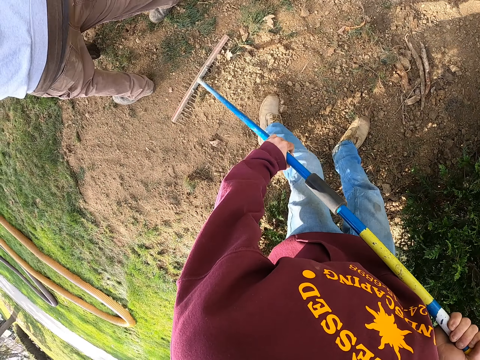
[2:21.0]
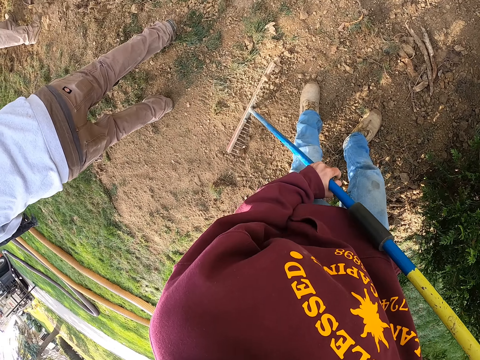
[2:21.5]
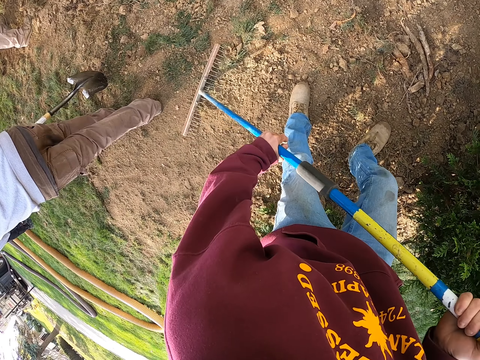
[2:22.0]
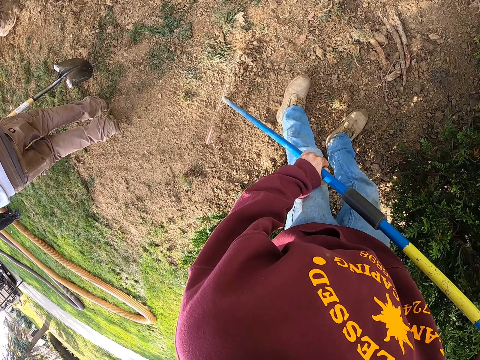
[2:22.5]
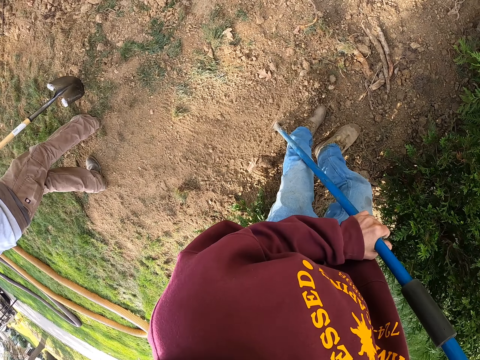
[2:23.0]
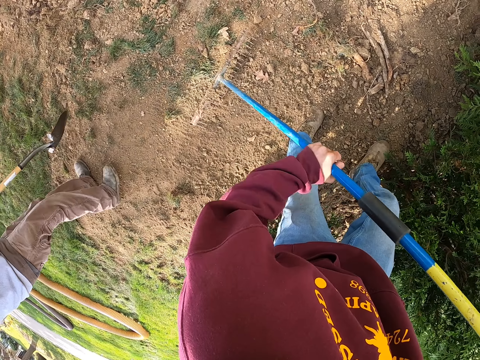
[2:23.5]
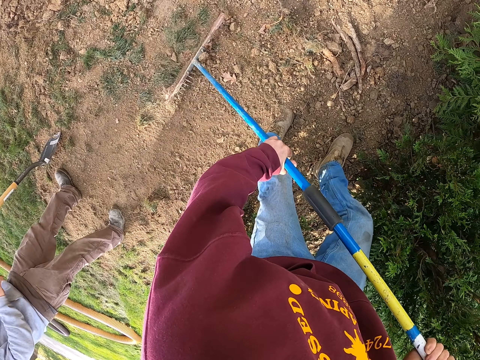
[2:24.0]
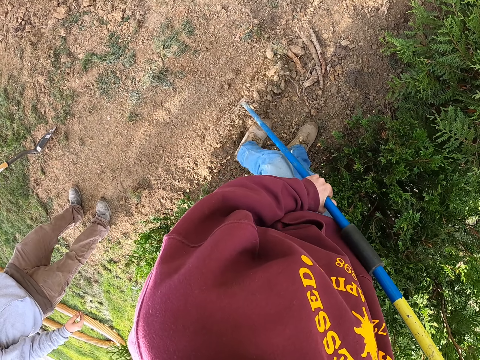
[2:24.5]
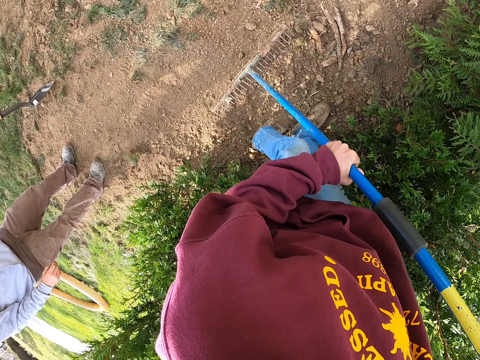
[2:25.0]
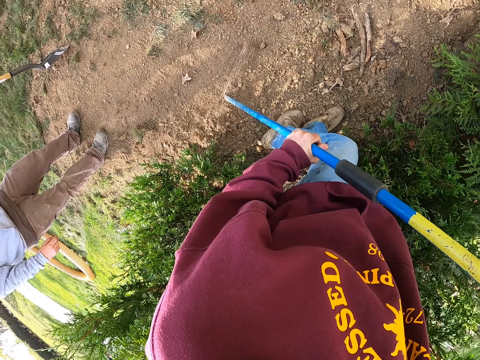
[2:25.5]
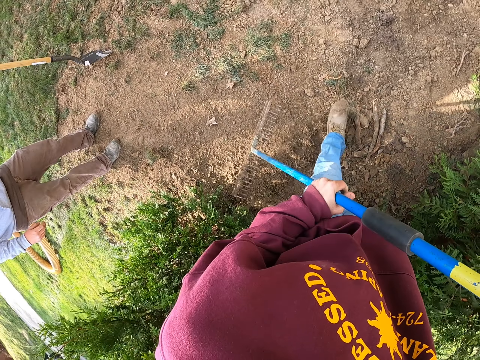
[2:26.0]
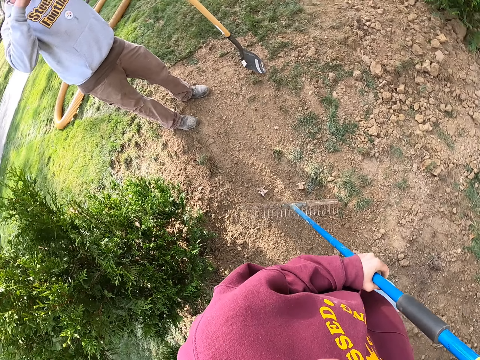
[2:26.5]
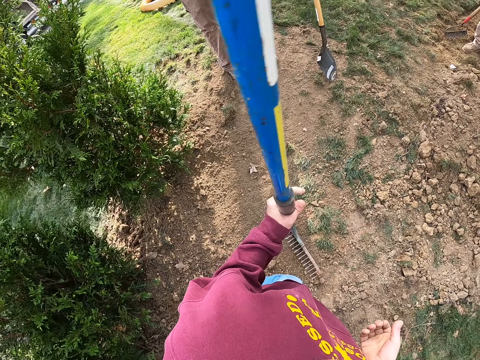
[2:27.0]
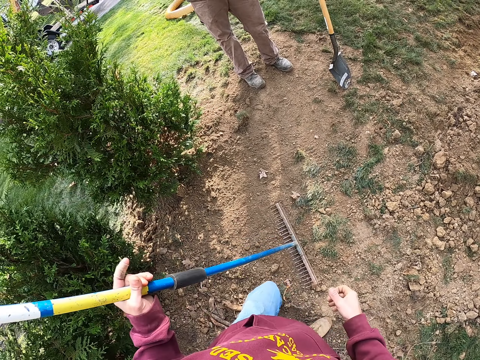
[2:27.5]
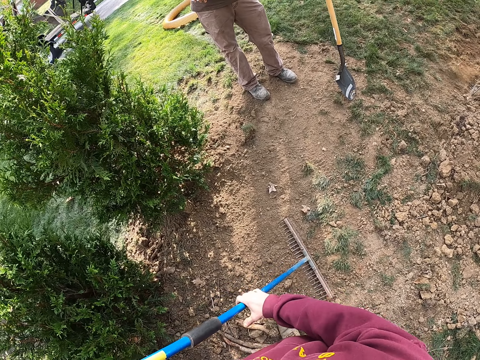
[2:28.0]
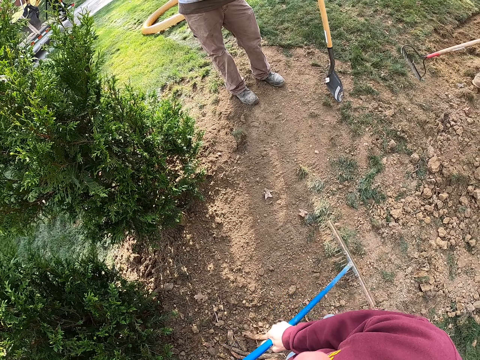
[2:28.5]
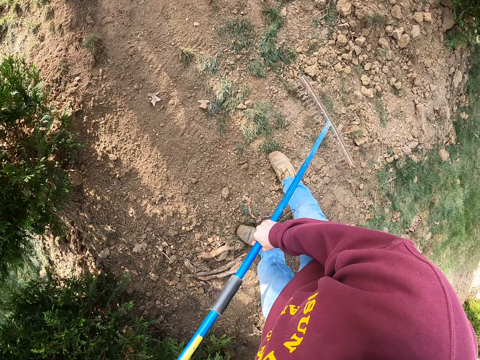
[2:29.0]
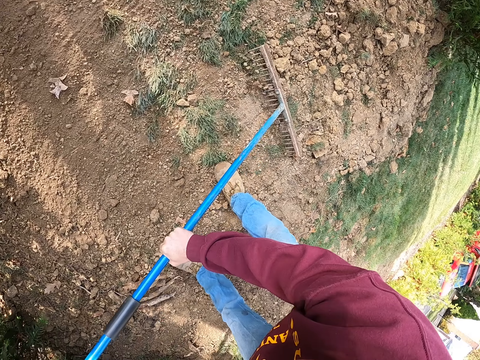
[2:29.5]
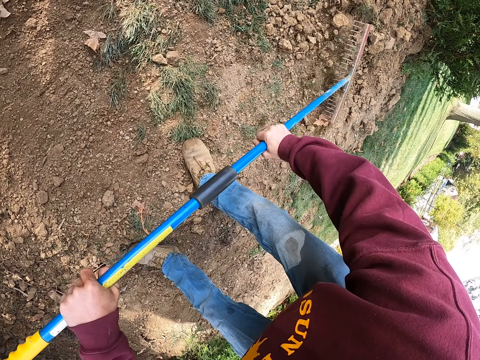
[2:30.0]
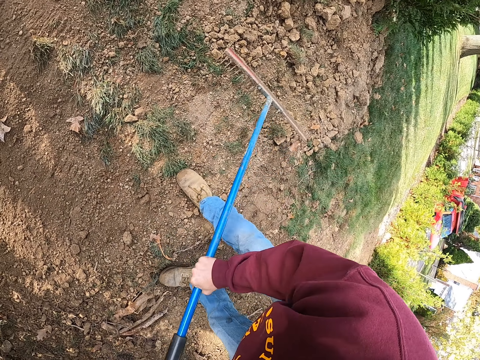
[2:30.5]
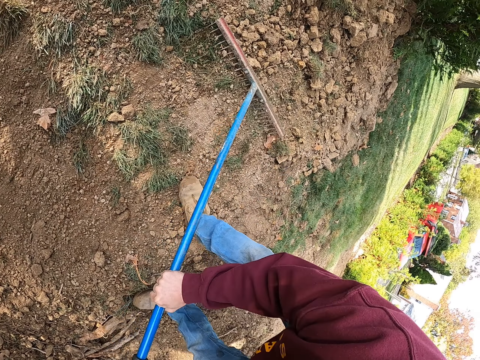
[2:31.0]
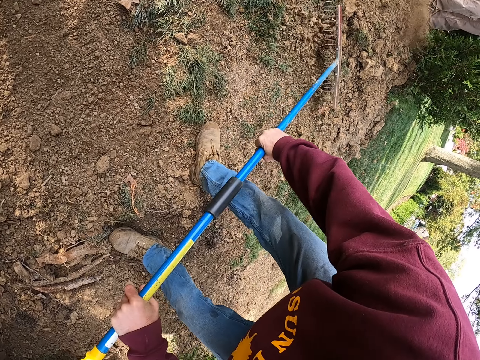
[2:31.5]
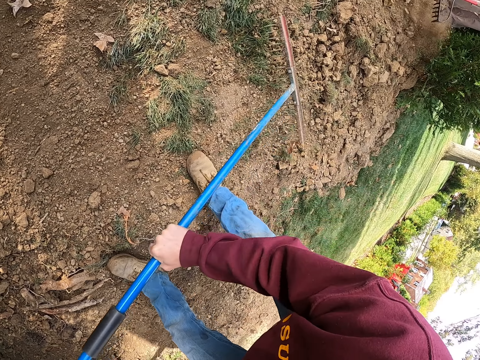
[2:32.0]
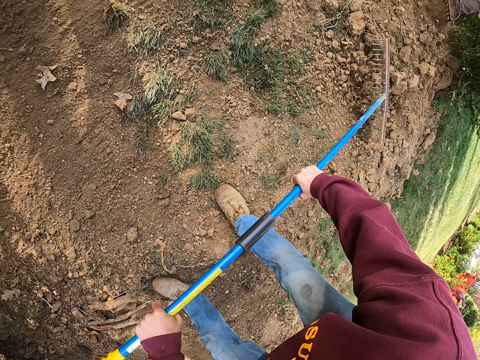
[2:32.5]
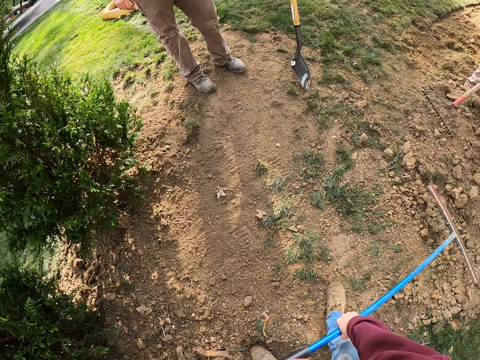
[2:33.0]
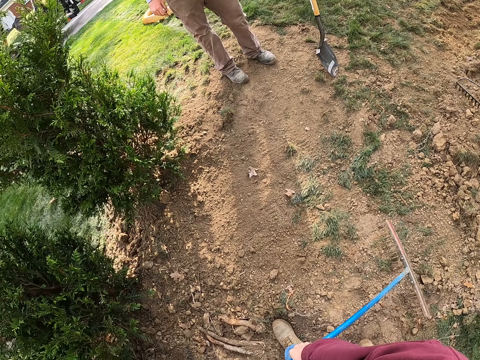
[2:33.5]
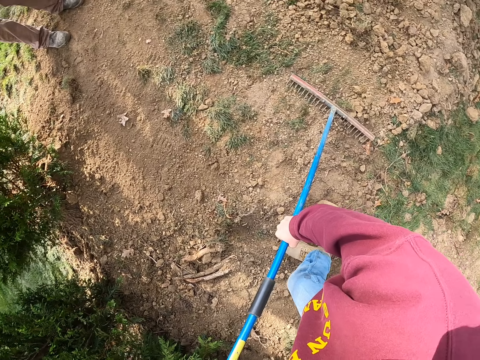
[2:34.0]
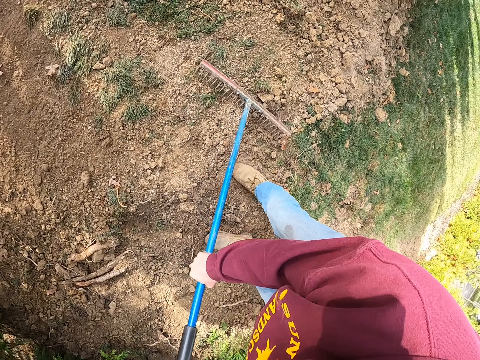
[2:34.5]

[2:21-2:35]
The camera wearer pulls the soil with a rake. A man stands close to another man. The camera wearer levels the soil with the rake. A third man pulls the soil with a rake. The camera wearer moves around. The third man moves the rake. The third man pulls the soil with the rake. The camera wearer pushes the soil with the rake. The third man pulls the soil with the rake. The camera wearer moves around.

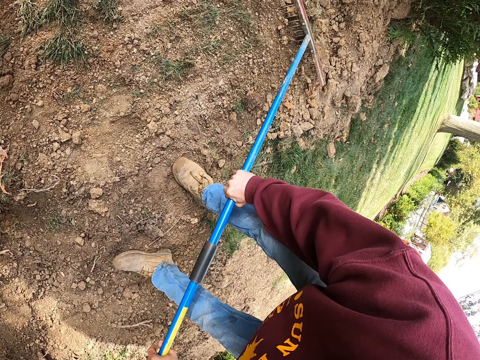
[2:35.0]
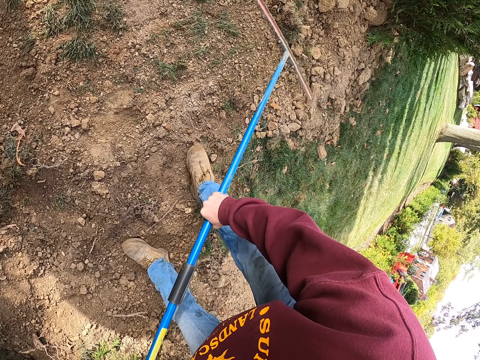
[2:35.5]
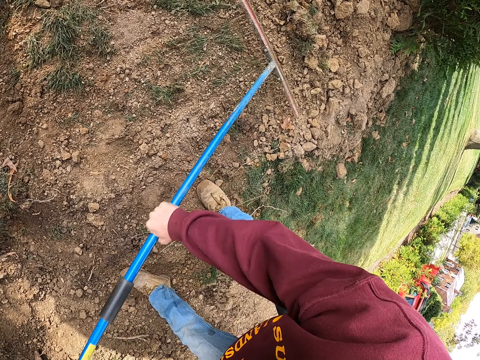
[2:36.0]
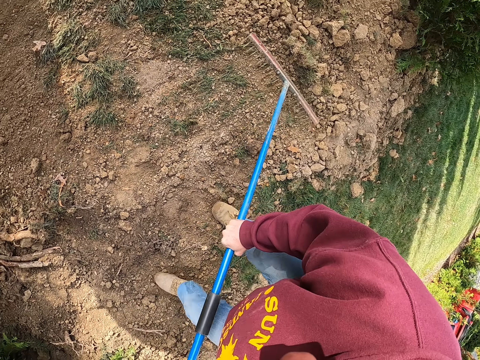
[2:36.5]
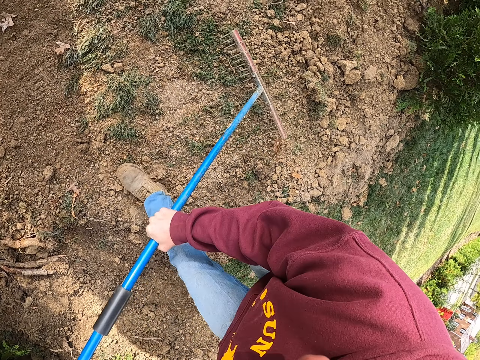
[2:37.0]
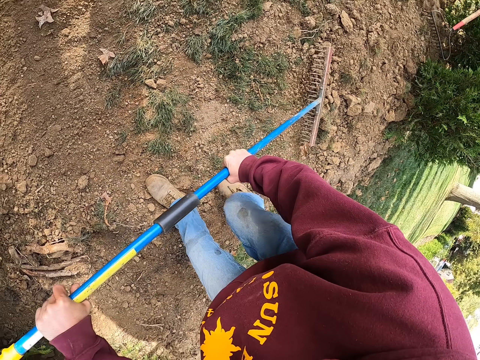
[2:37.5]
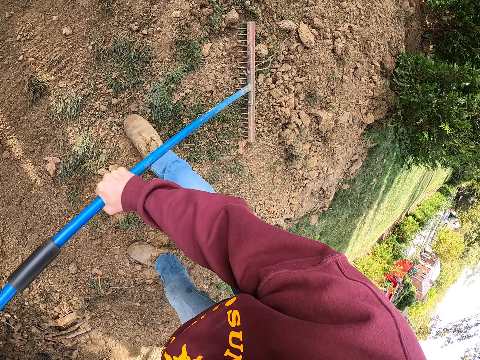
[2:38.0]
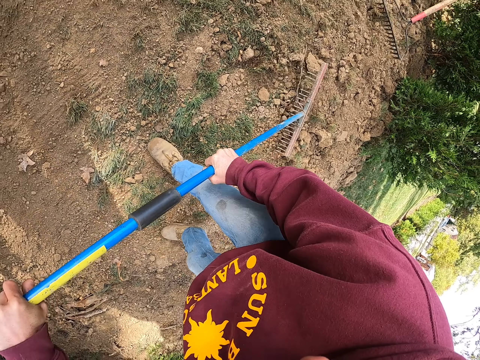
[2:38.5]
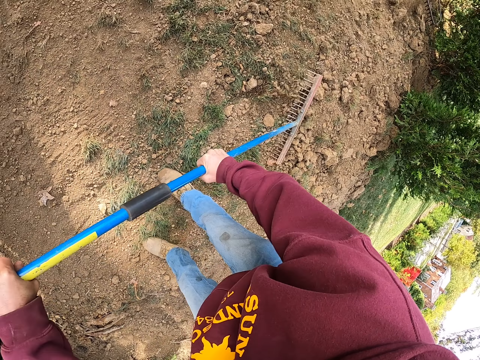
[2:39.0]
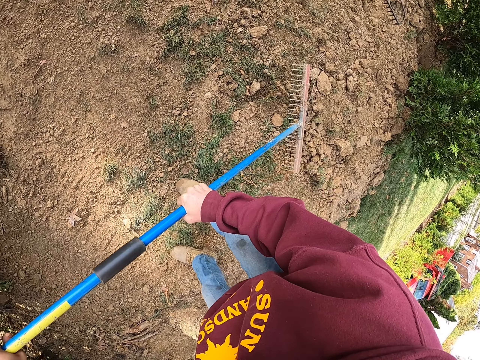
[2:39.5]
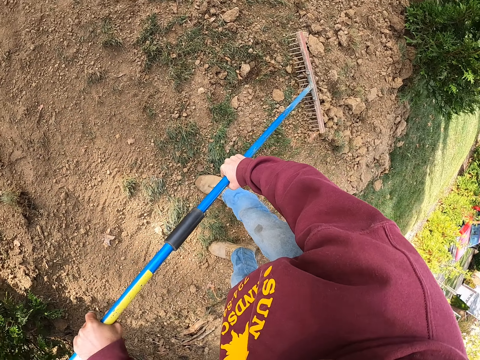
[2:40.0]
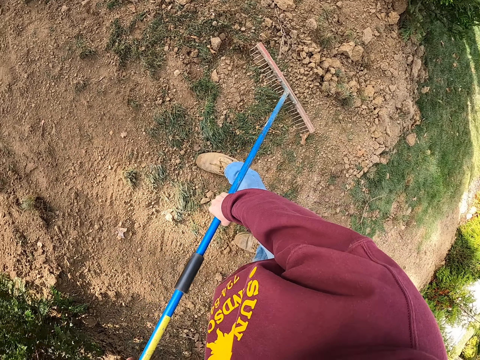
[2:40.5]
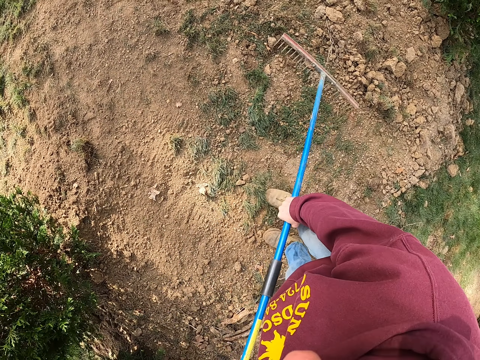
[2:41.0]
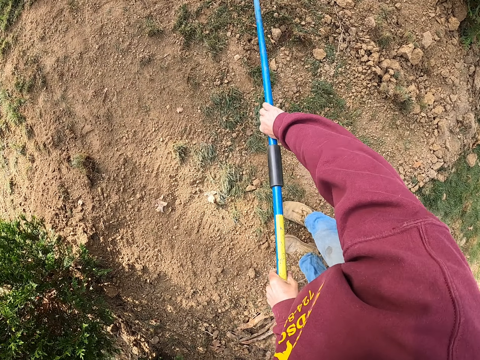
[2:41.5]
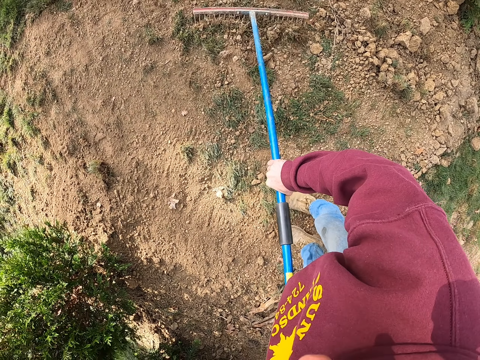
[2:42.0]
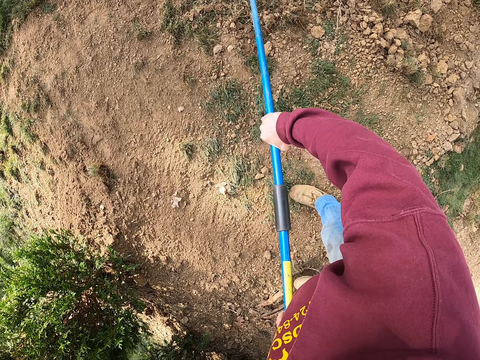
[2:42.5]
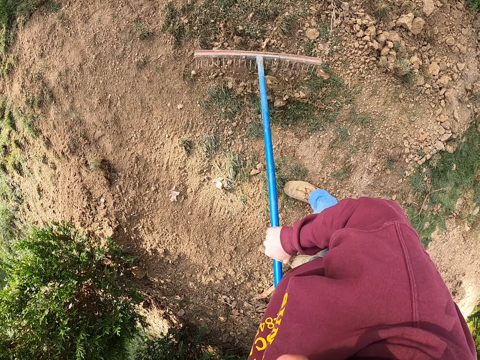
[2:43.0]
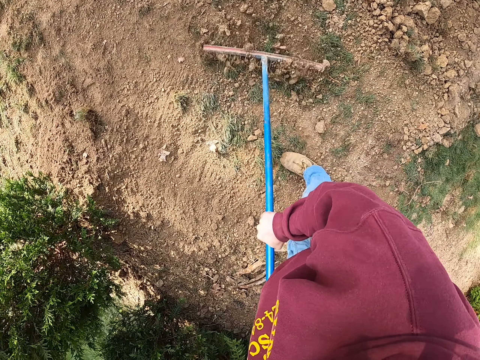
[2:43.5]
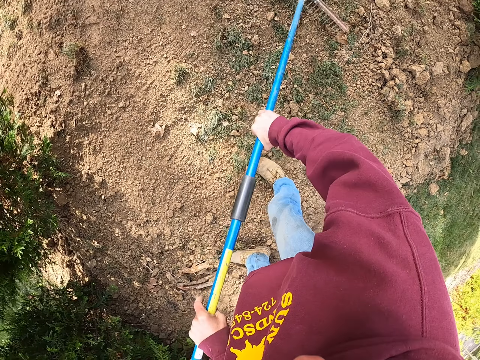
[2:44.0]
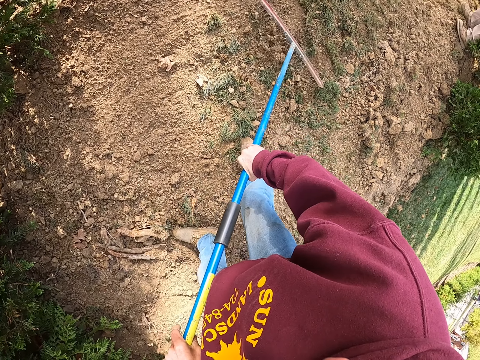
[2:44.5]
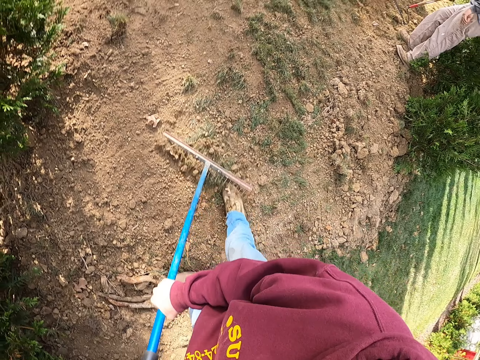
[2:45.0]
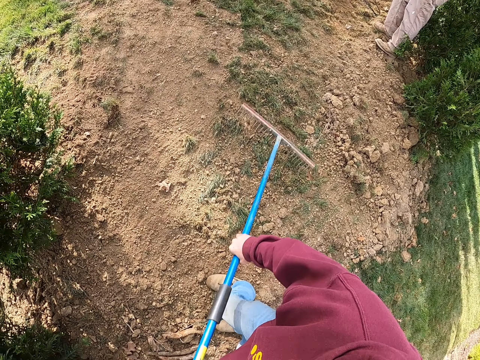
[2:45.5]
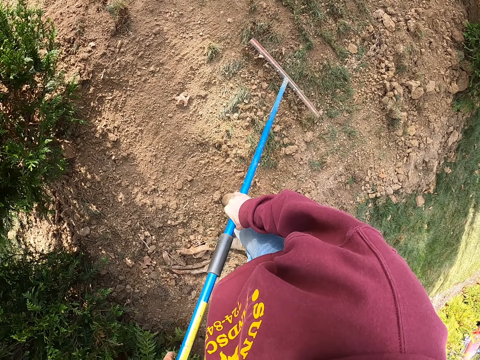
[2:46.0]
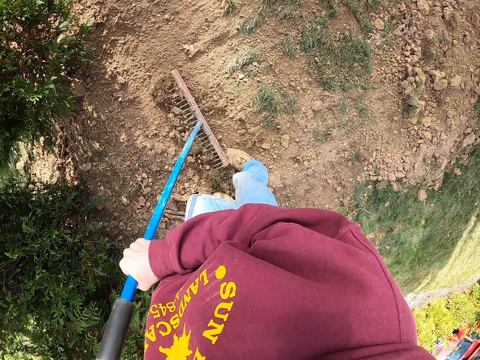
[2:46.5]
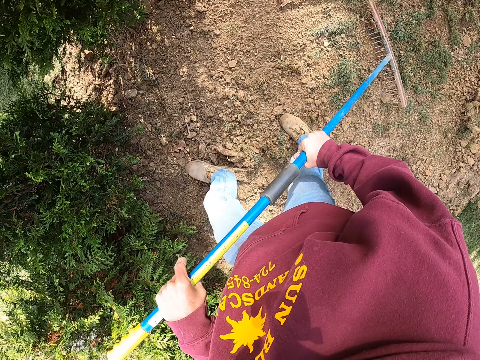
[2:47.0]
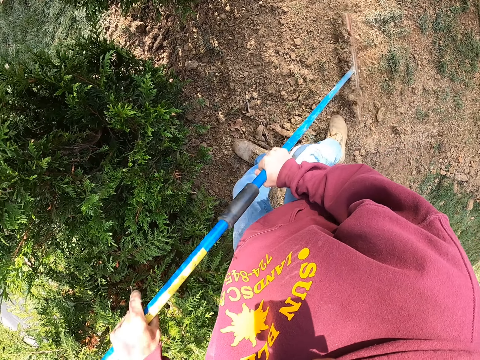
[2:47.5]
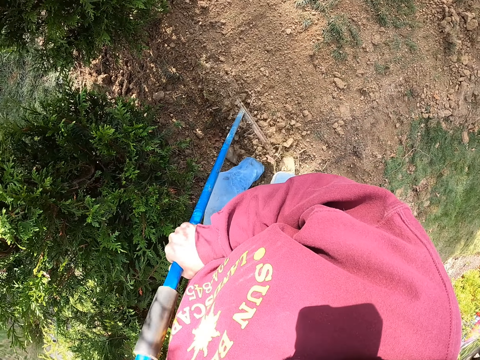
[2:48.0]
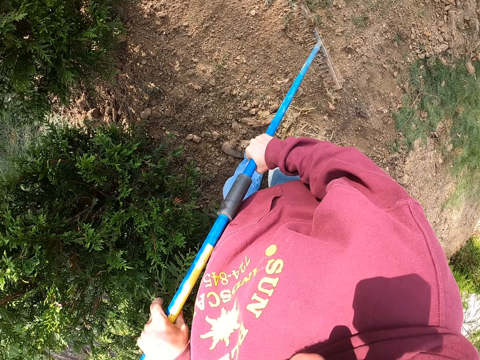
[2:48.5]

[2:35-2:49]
The camera wearer pushes the soil with a rake. A man pulls the soil with a rake. The camera wearer pushes the rocks with the rake. They pull the soil with the rake. The man stands close to the camera wearer.
